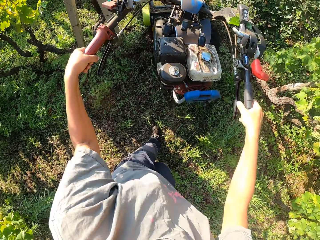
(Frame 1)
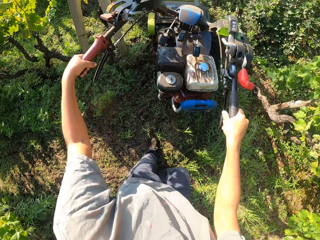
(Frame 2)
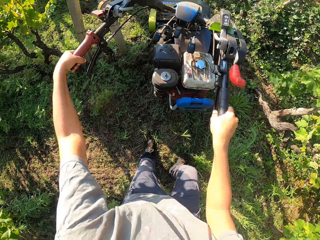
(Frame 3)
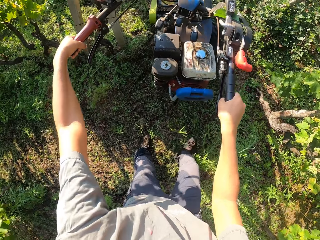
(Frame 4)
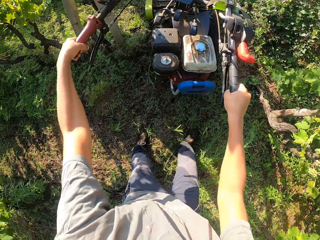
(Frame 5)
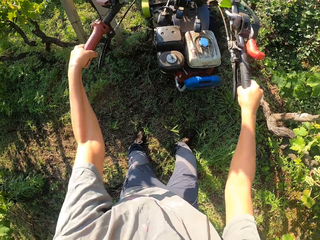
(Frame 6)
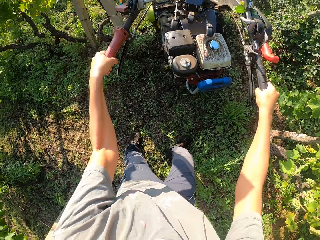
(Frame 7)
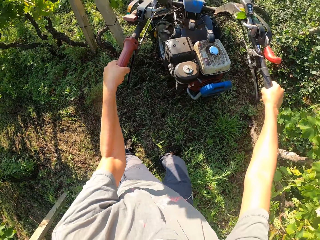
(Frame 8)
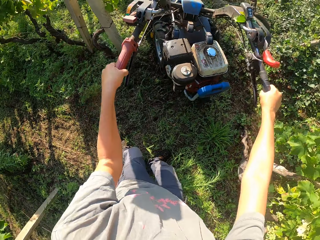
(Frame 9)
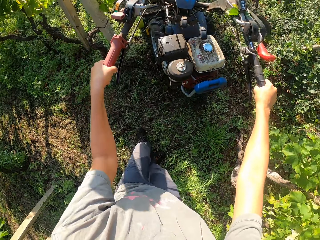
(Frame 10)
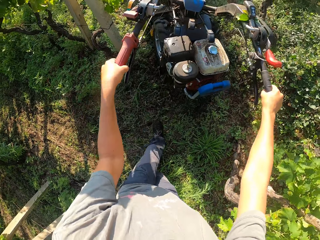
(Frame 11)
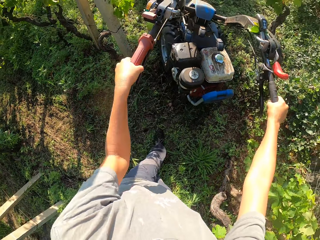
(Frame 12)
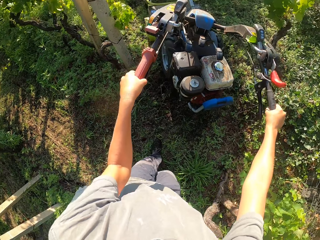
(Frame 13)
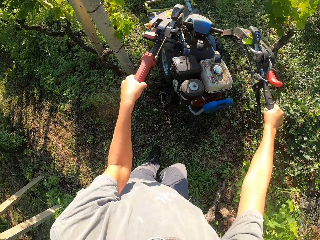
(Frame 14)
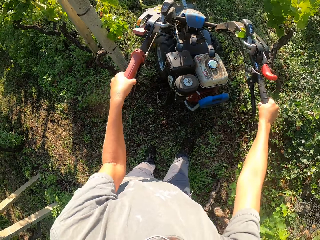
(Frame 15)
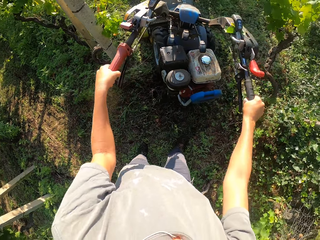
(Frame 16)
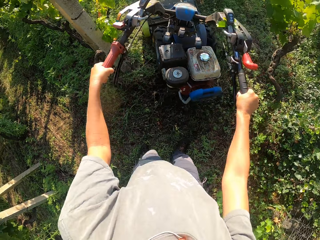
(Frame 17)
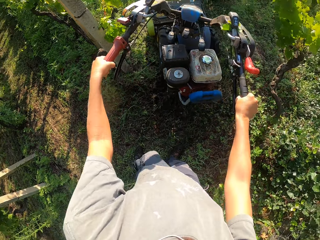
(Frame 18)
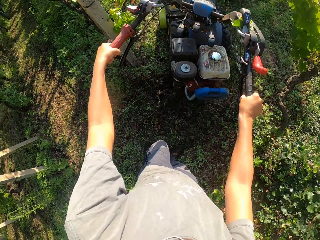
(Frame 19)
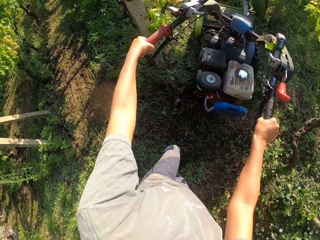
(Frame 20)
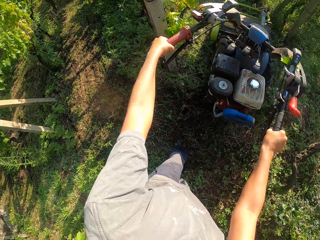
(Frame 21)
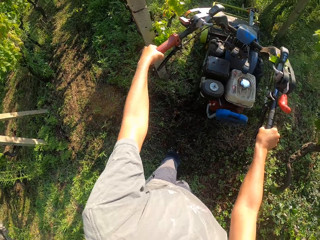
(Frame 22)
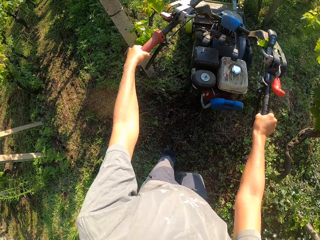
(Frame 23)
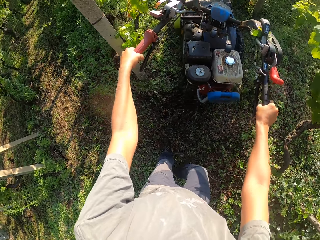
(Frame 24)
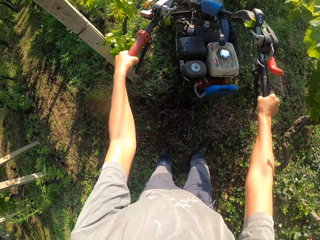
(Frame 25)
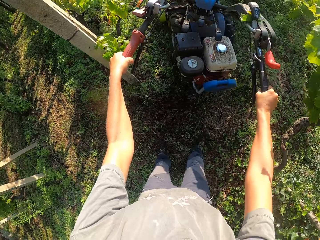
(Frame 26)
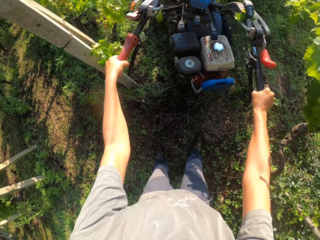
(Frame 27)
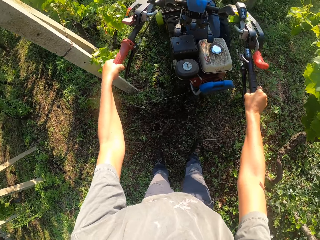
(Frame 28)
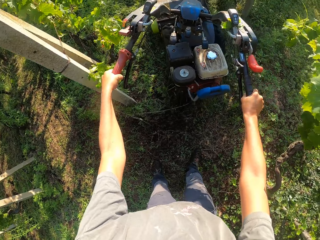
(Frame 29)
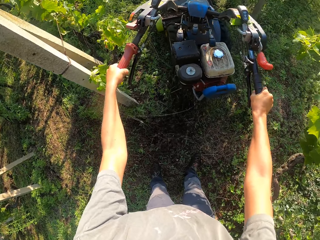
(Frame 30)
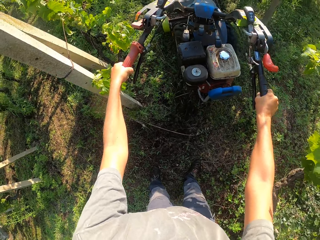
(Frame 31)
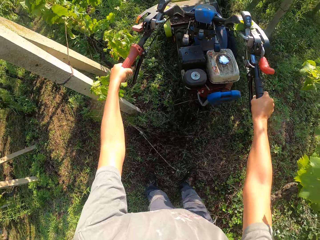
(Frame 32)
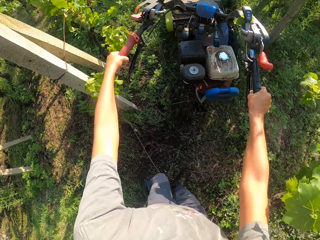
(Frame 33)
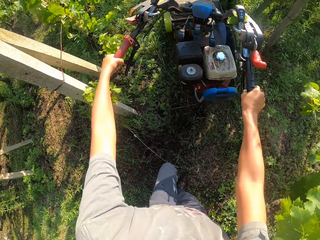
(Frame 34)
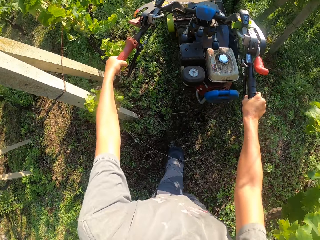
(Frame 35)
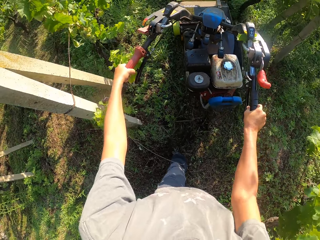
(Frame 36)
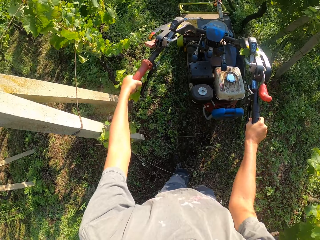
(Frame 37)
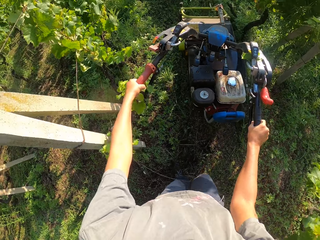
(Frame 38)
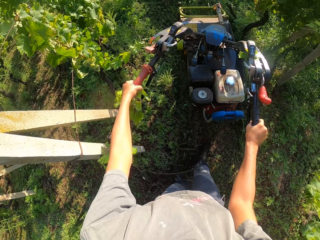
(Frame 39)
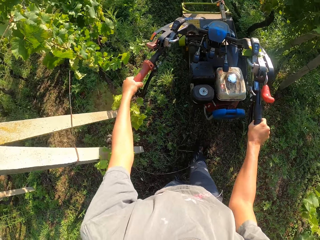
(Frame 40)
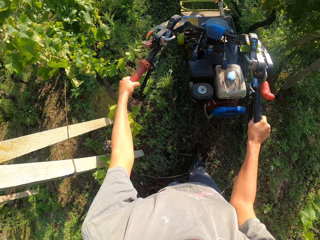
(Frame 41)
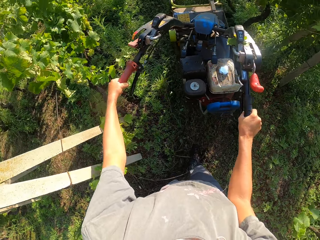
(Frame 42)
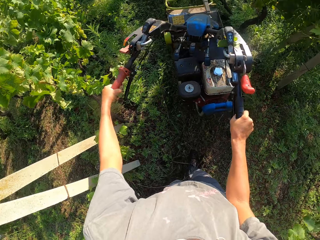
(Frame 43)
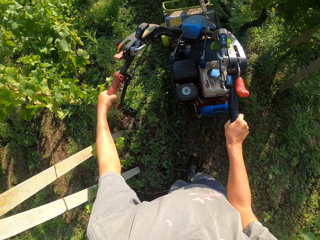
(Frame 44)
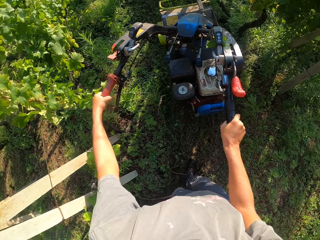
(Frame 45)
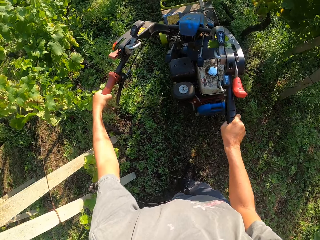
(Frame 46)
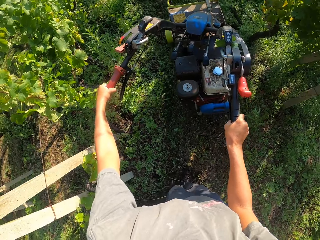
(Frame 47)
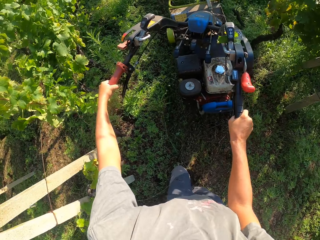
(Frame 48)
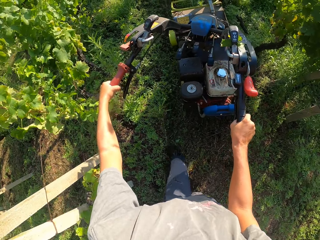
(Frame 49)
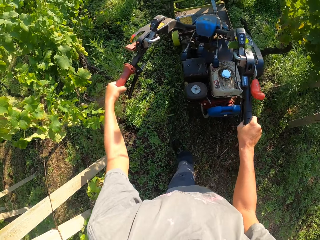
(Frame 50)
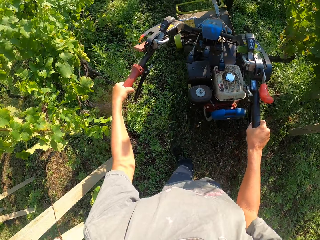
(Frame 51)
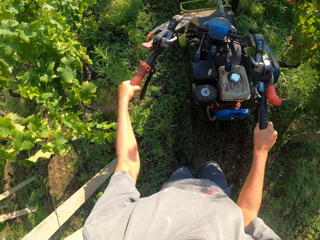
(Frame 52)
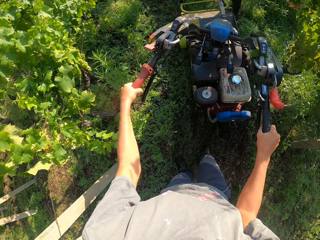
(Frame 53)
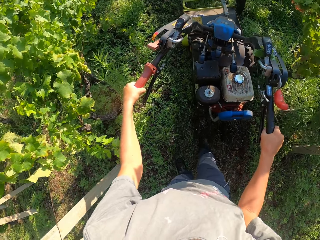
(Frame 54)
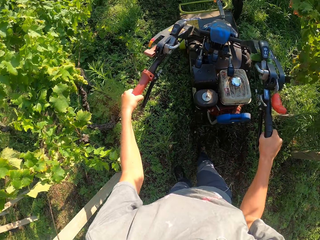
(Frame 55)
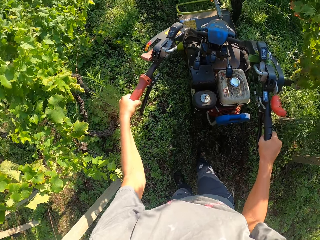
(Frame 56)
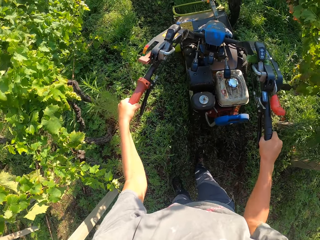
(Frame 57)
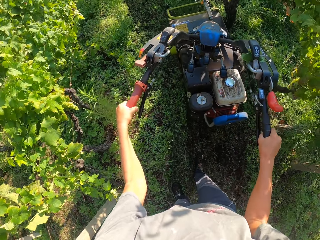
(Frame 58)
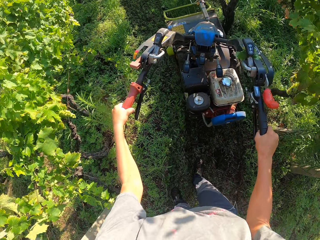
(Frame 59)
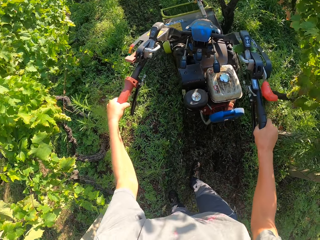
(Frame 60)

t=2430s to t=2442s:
The camera wearer mows the garden.

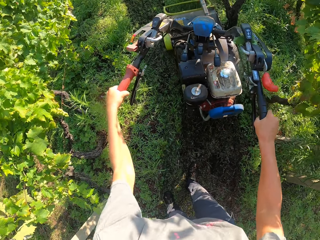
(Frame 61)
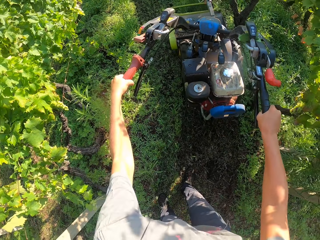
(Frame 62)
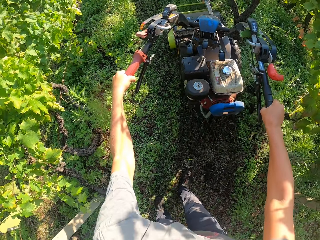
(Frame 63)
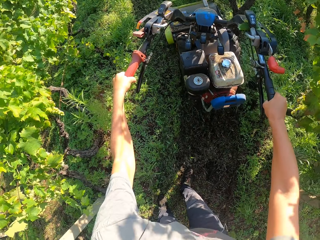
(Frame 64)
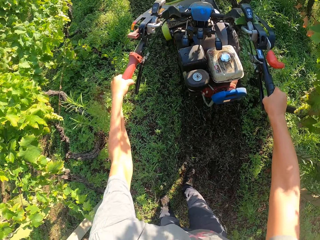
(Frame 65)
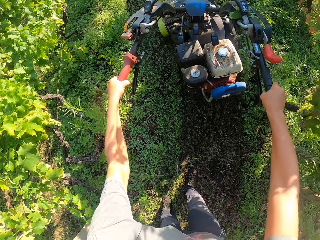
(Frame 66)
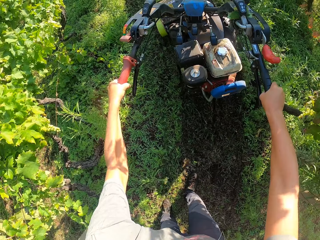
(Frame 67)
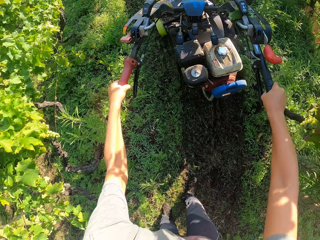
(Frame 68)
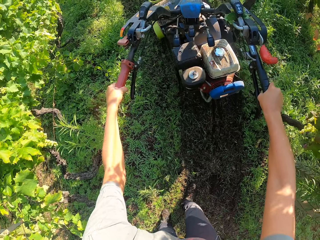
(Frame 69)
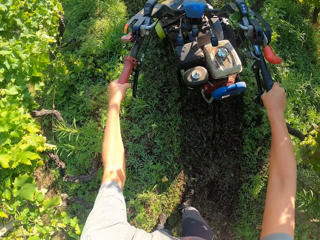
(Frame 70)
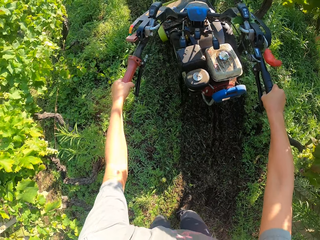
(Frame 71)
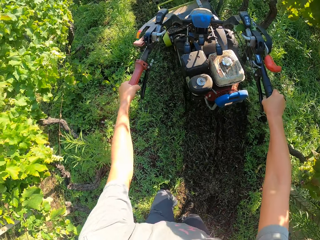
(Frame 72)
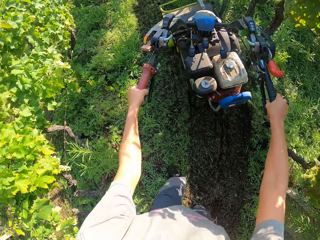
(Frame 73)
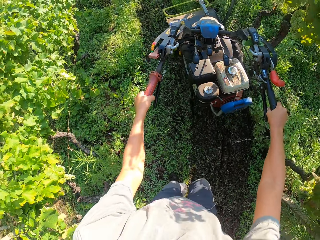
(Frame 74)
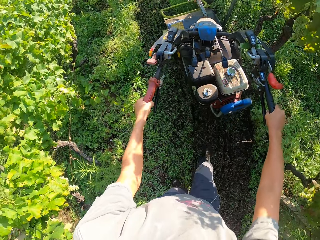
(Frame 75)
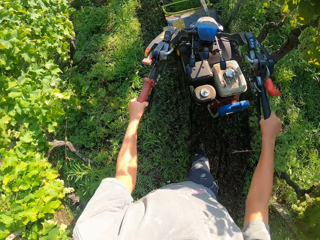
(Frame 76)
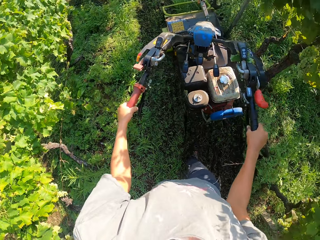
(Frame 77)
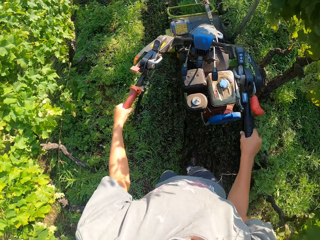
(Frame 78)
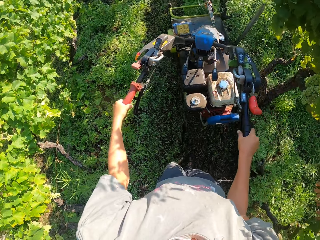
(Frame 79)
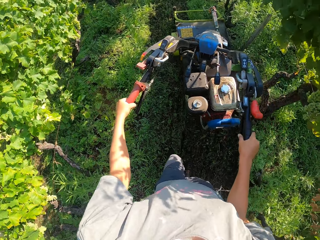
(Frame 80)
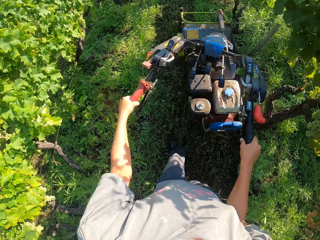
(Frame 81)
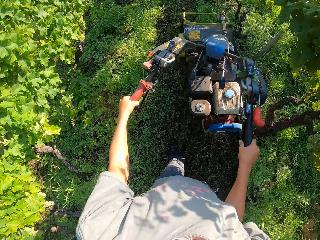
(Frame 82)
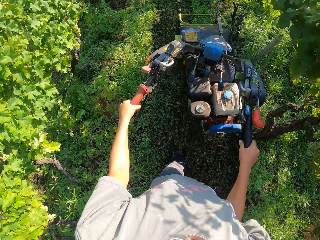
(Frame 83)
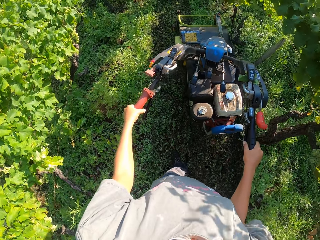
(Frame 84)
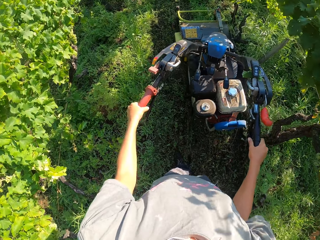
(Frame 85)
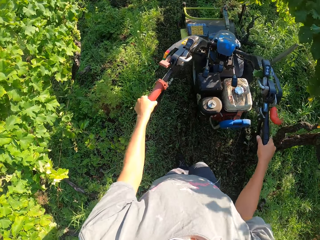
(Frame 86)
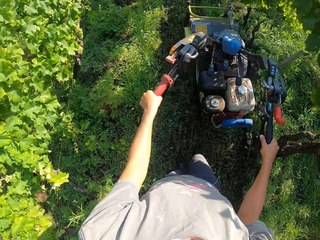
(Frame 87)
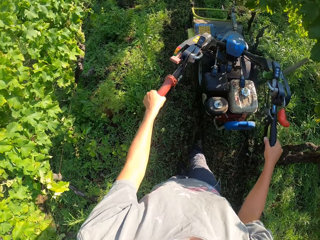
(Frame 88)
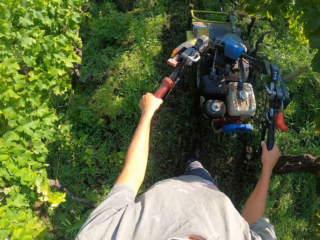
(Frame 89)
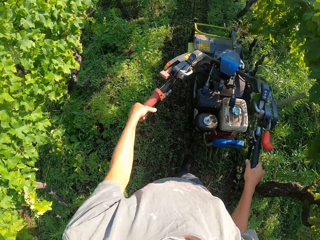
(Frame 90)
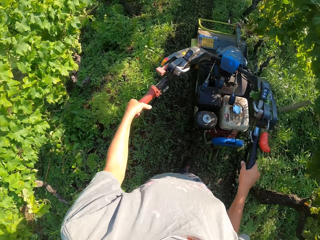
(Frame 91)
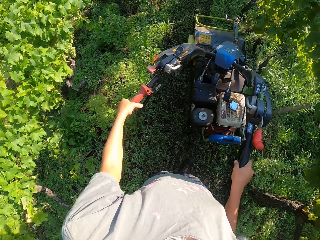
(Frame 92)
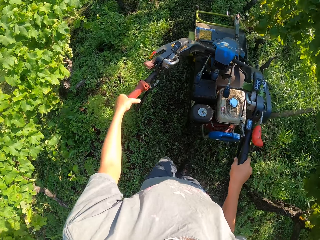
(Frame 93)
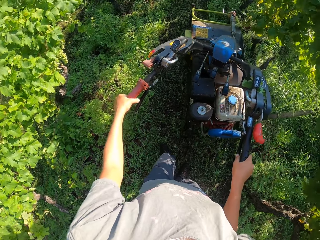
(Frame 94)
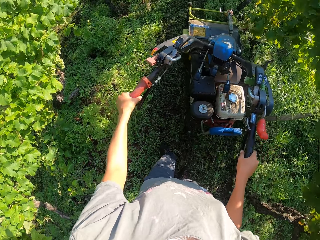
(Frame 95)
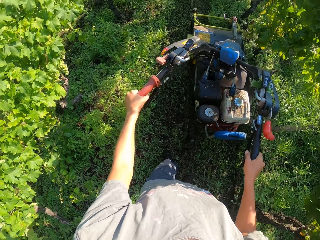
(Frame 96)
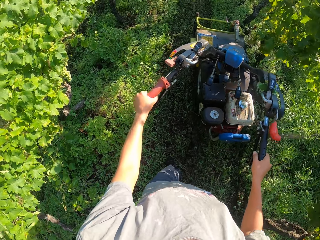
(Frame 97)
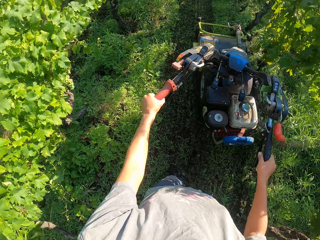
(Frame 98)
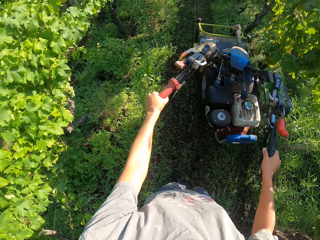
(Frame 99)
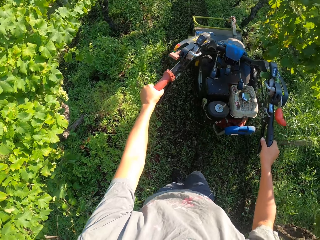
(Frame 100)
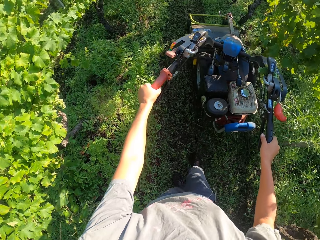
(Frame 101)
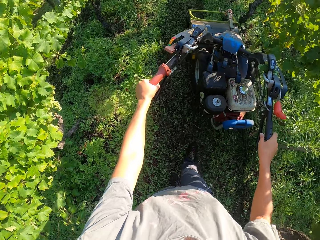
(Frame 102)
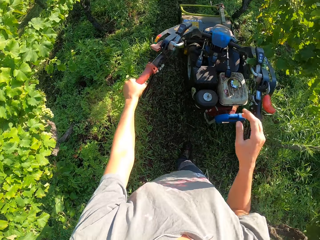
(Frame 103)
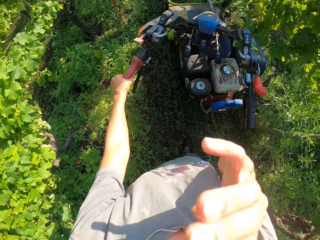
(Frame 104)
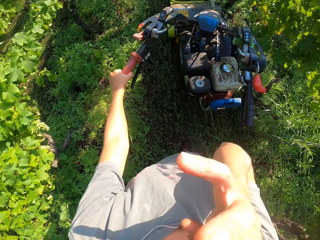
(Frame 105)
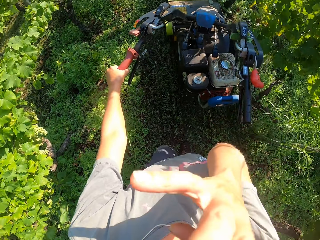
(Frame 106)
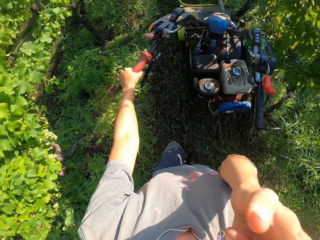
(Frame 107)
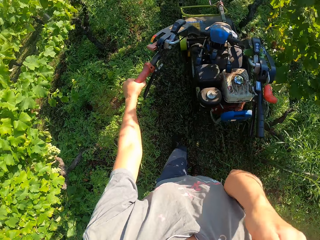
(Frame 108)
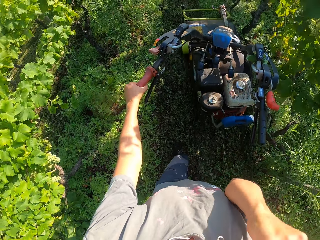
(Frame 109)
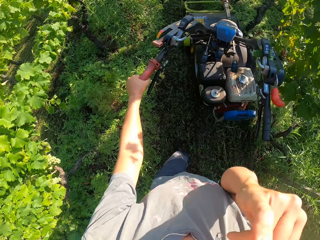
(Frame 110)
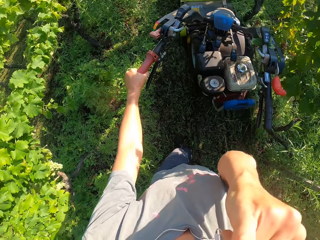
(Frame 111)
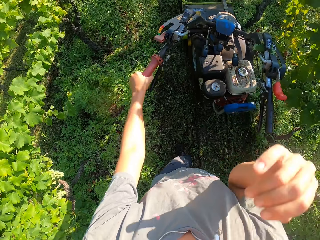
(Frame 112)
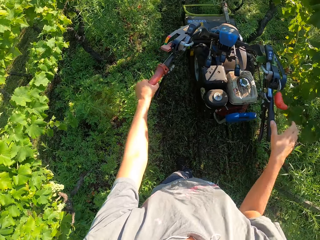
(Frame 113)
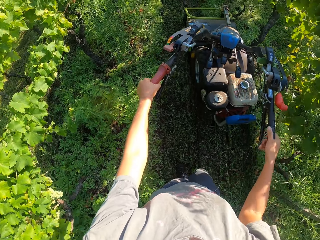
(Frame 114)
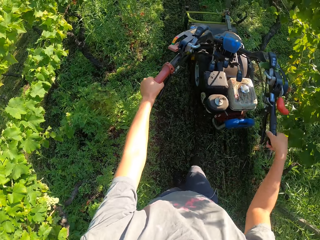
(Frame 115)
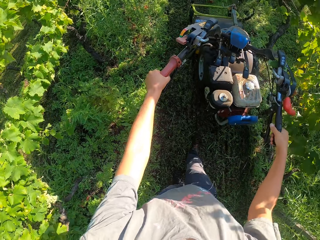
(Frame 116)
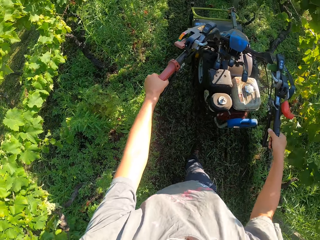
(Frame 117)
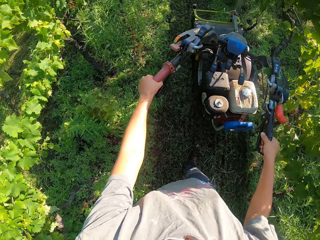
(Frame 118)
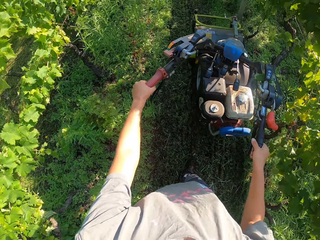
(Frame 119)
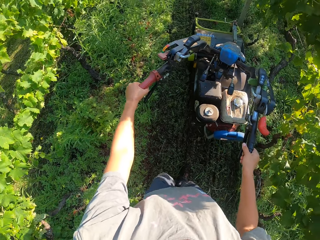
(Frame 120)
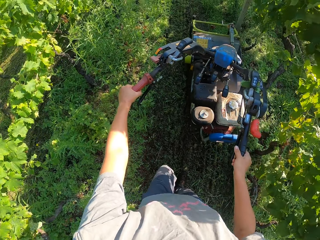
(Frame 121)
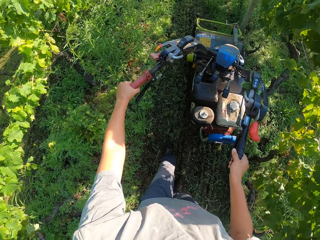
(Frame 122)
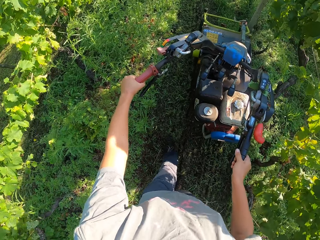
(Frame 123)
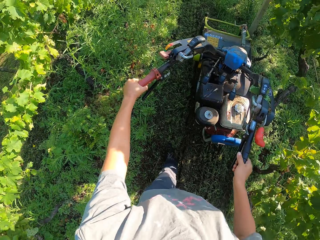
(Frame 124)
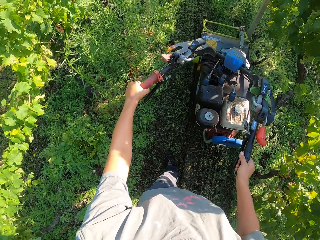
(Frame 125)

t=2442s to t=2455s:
The camera wearer raises his right hand to his face. He holds the lawn mower machine with his hand. He removes his right hand from his face. He holds the lawn mower with both his hands. He cuts the grass with the lawn mower machine.
